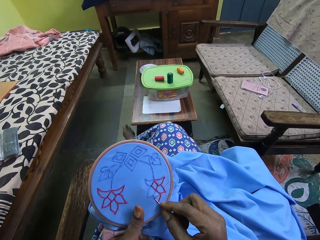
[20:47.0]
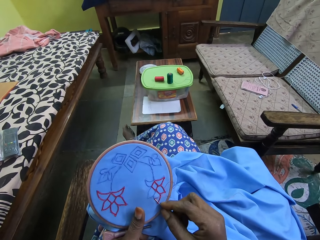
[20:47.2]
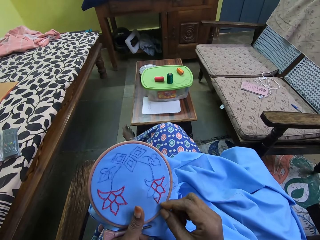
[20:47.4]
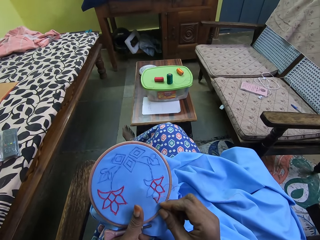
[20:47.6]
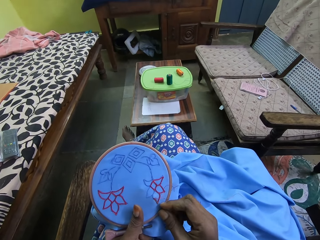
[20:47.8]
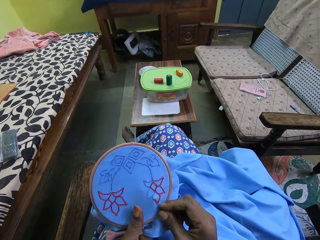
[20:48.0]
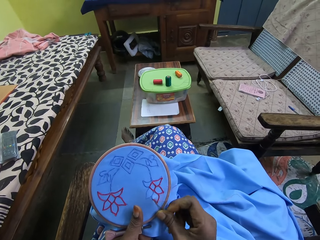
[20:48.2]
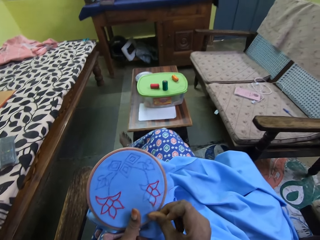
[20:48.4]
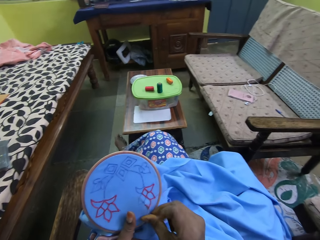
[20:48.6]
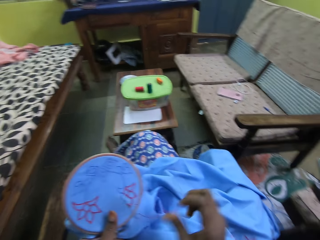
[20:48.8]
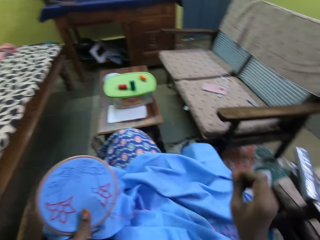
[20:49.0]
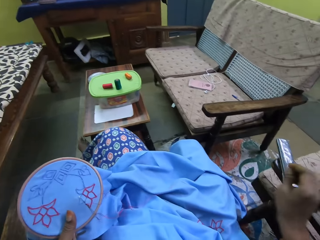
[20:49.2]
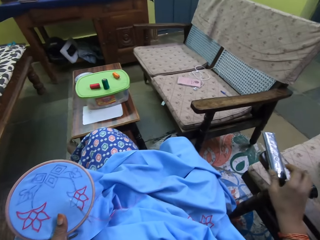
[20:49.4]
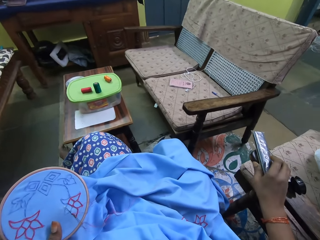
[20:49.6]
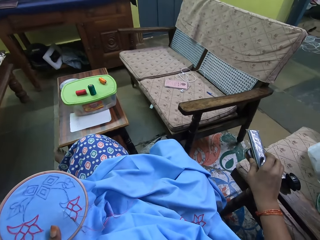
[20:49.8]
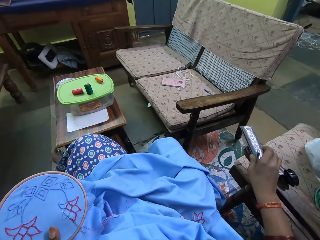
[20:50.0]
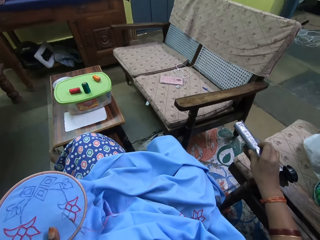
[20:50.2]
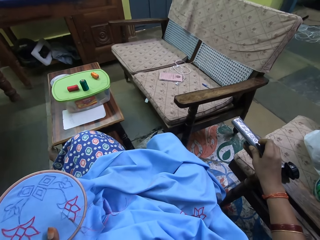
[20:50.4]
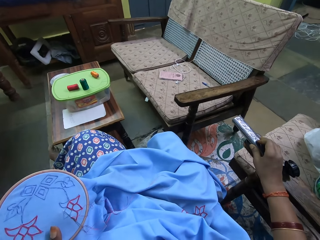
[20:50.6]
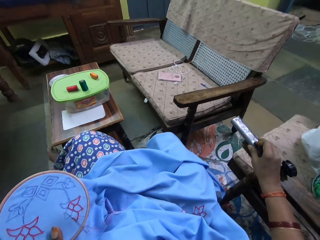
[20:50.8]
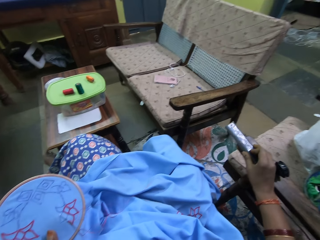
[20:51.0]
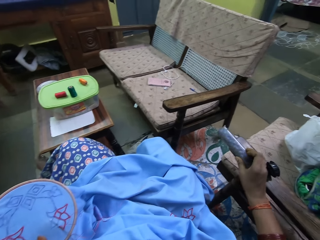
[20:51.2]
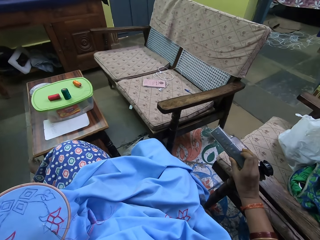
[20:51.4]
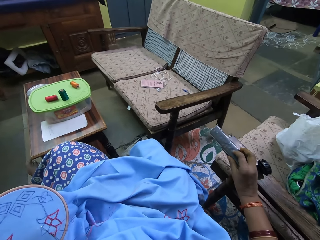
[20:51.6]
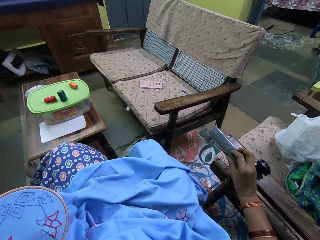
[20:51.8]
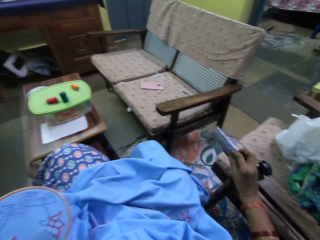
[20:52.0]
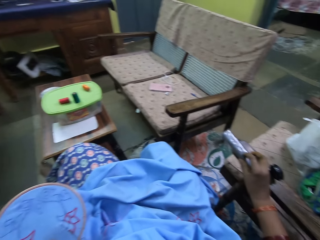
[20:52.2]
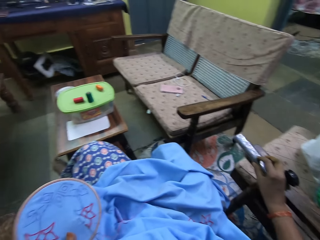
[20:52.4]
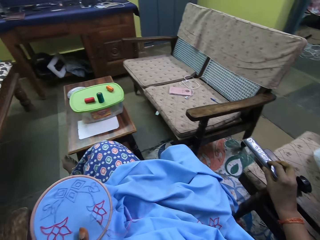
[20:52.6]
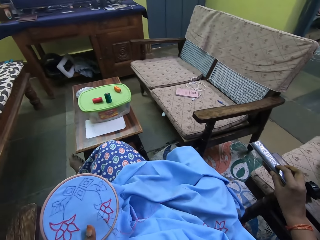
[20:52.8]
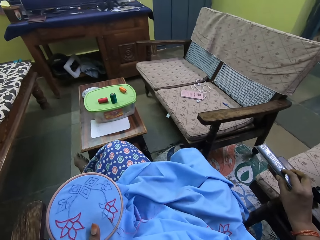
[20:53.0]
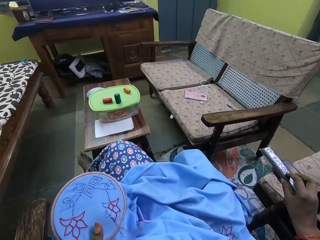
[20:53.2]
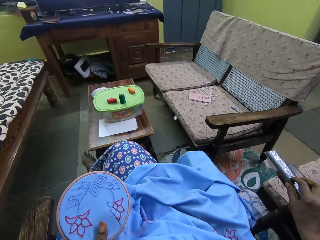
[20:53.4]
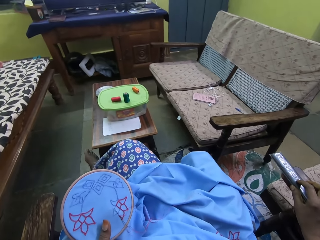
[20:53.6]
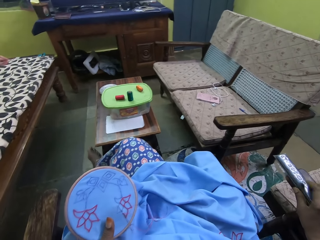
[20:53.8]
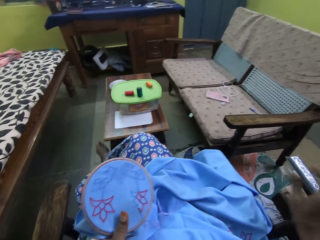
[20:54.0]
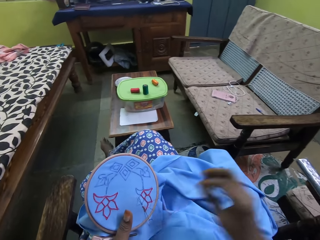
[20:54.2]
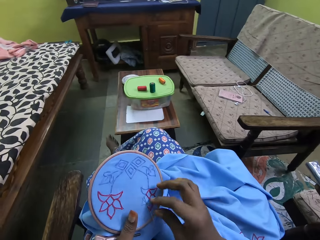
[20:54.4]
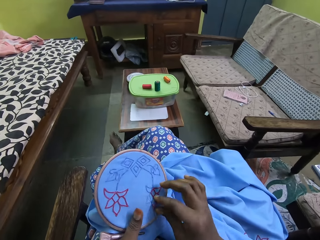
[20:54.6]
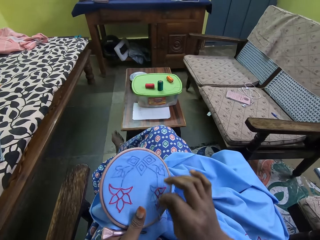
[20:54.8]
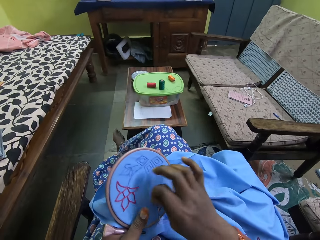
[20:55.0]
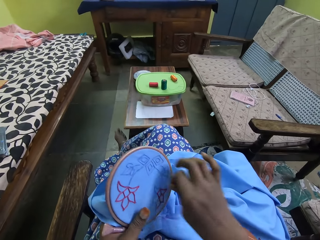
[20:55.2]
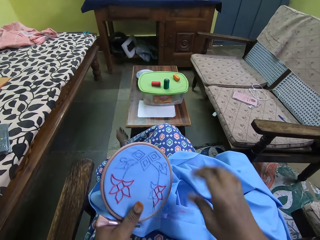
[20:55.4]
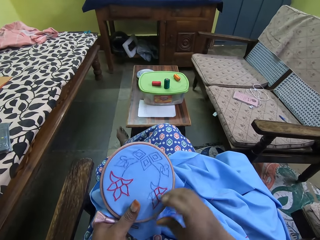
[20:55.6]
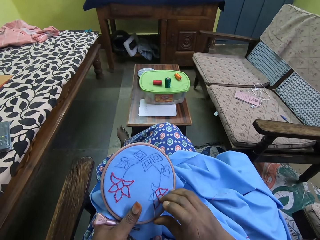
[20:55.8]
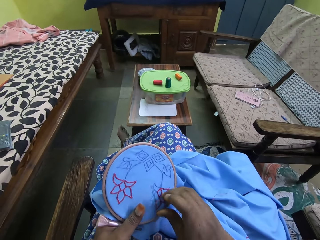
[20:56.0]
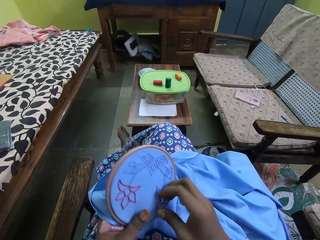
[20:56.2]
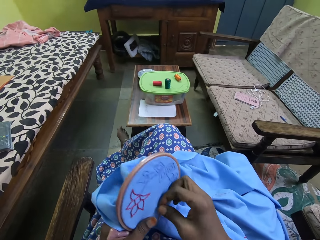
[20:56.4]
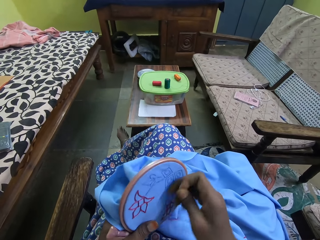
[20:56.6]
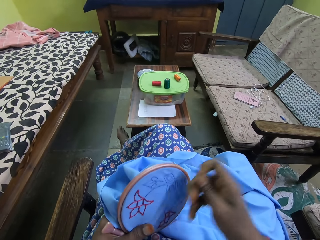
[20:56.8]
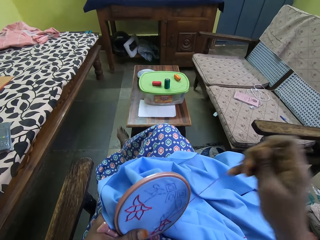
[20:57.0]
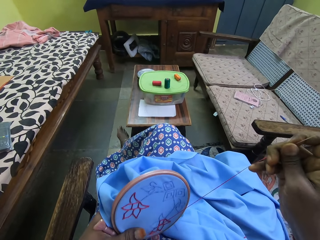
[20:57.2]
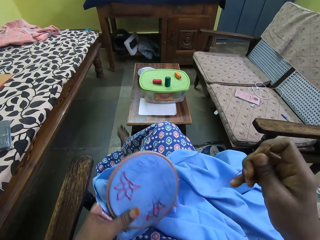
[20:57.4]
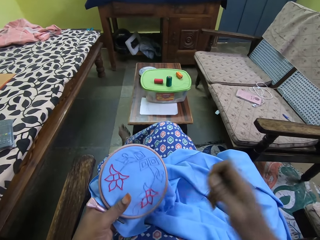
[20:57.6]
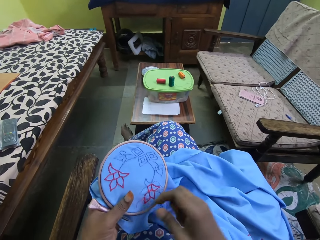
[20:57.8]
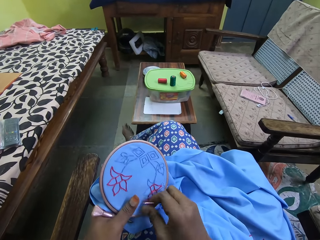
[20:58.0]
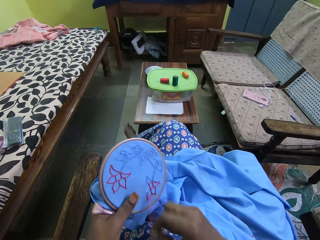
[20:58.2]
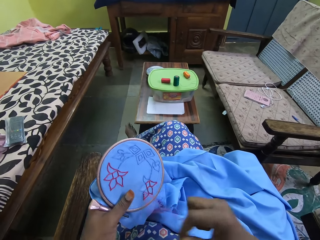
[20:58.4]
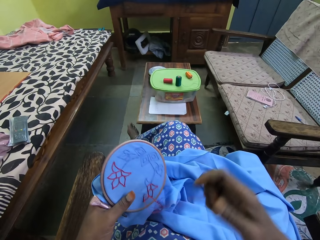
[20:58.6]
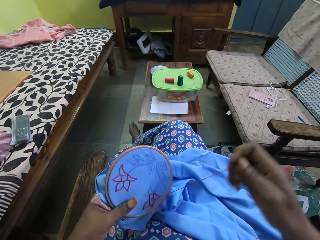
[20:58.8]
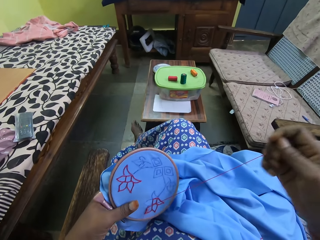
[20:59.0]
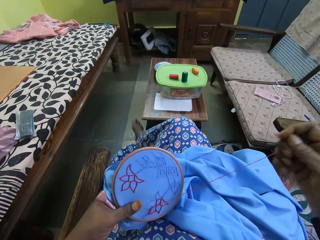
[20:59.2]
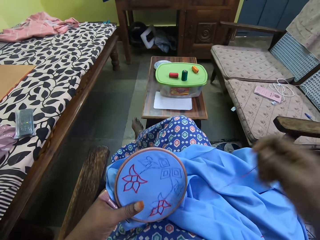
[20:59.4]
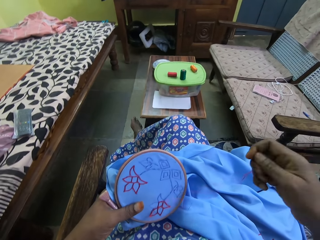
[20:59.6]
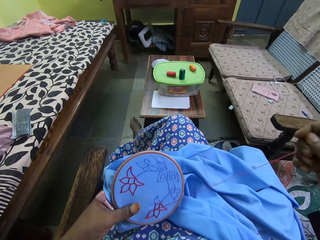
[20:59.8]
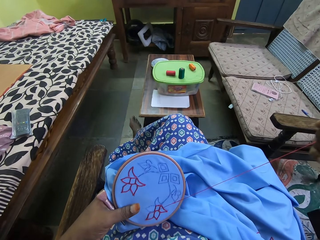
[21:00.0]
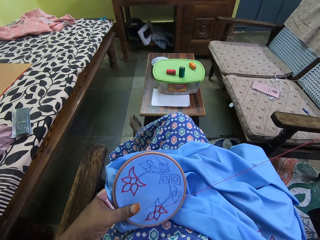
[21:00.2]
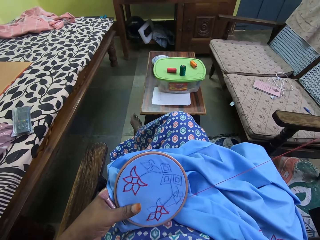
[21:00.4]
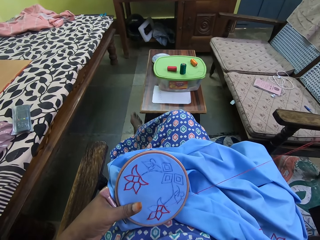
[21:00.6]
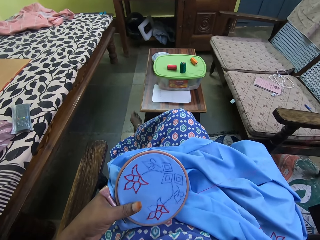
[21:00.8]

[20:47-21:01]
The camera wearer inserts the needle in the clothing in their hand. They remove their hand from the needle on the clothing. They turn a remote on an armrest with their right hand. They hold the remote on the arm of the chair. They press the remote on the arm of the chair with their right hand. They remove their hand from the remote. They sew the embroidery hoop with the threaded needle in their right hand. They put the thread over the needle on the clothing. They pull the knitting thread with the needle on top of the clothing.

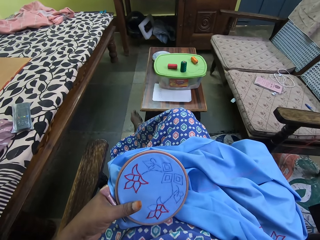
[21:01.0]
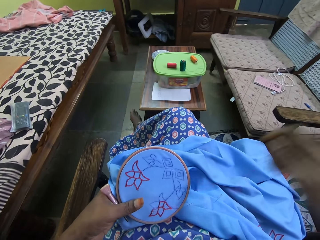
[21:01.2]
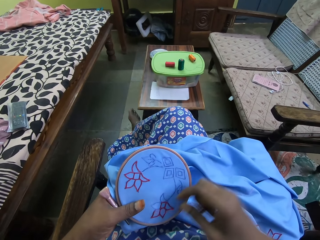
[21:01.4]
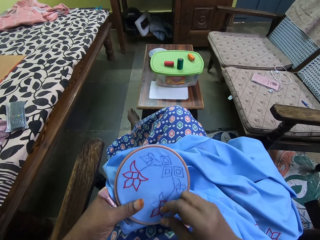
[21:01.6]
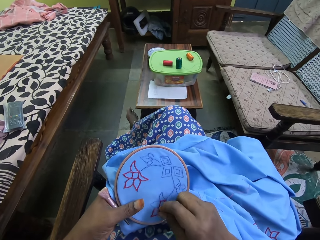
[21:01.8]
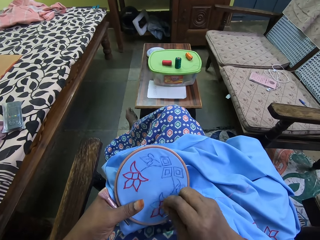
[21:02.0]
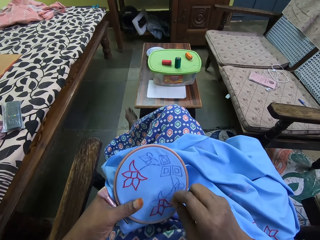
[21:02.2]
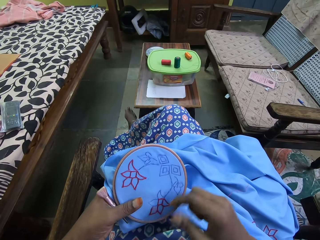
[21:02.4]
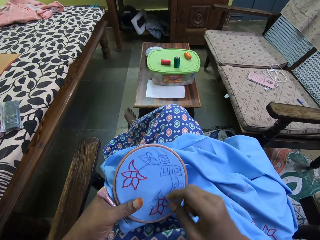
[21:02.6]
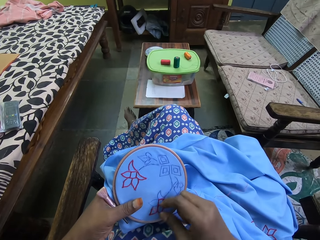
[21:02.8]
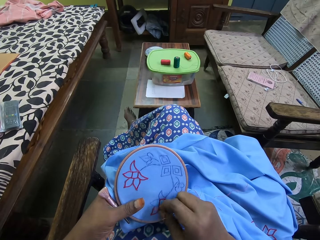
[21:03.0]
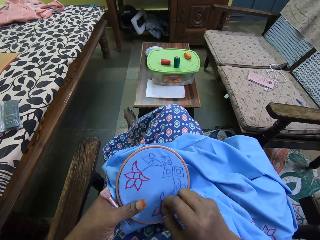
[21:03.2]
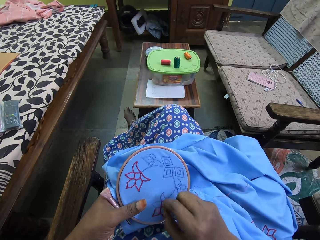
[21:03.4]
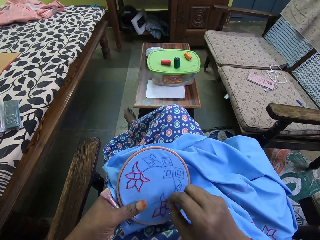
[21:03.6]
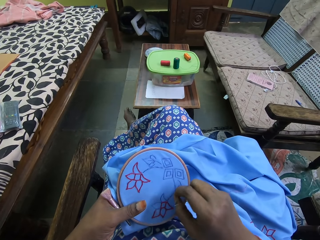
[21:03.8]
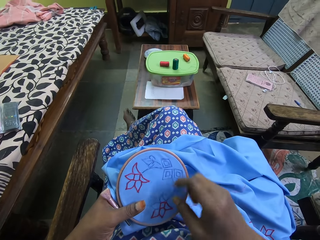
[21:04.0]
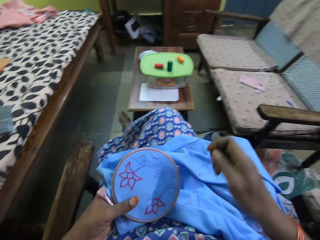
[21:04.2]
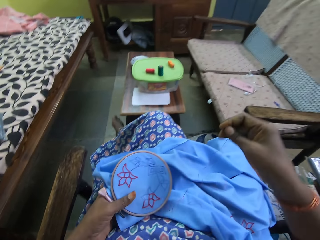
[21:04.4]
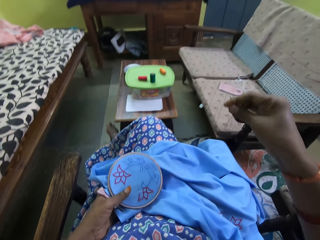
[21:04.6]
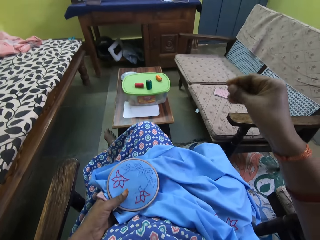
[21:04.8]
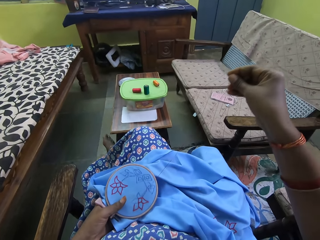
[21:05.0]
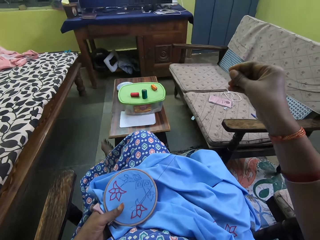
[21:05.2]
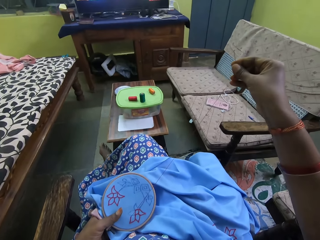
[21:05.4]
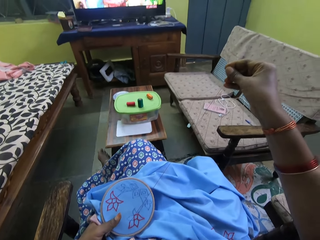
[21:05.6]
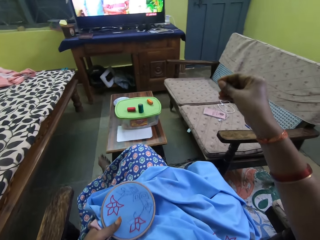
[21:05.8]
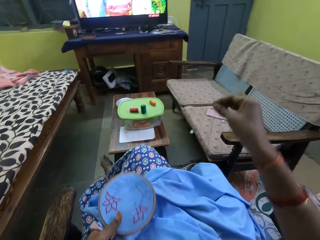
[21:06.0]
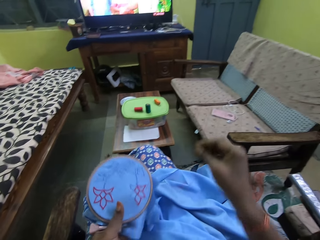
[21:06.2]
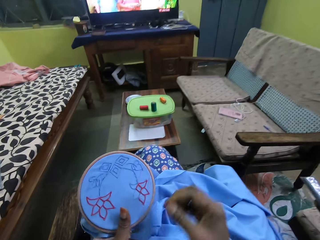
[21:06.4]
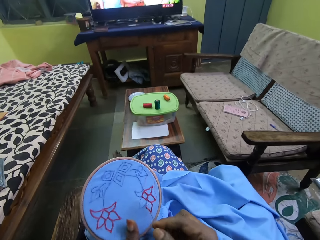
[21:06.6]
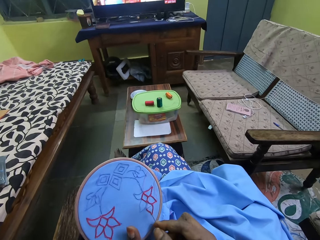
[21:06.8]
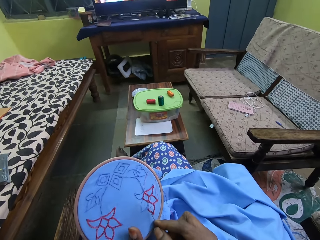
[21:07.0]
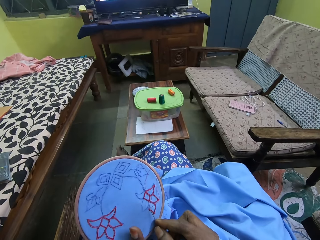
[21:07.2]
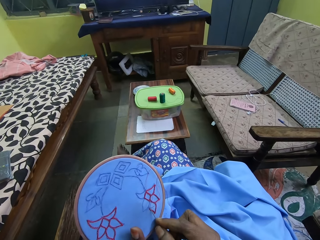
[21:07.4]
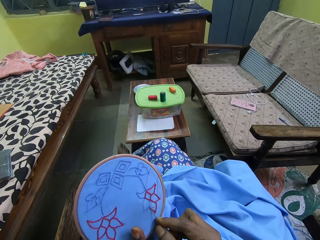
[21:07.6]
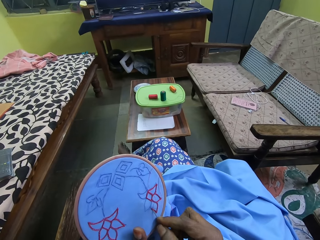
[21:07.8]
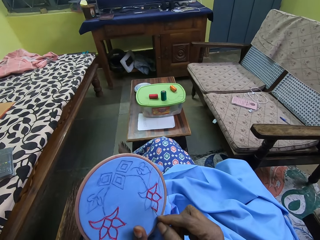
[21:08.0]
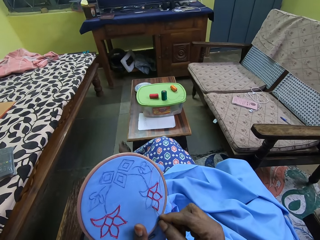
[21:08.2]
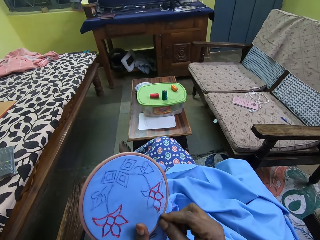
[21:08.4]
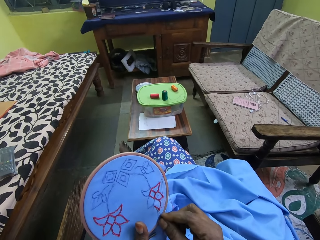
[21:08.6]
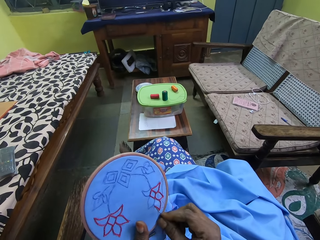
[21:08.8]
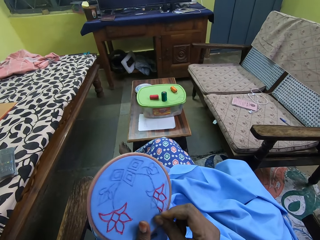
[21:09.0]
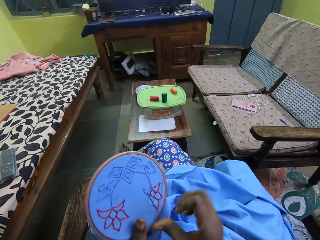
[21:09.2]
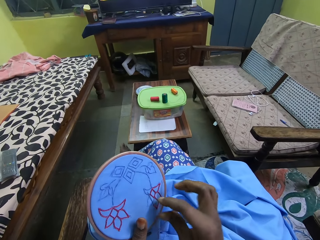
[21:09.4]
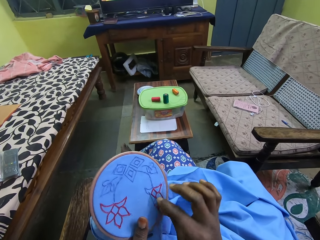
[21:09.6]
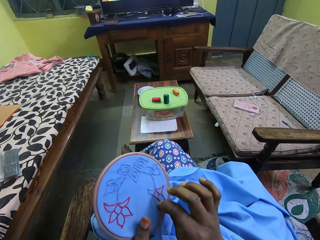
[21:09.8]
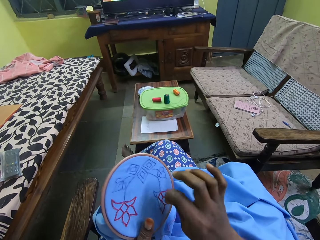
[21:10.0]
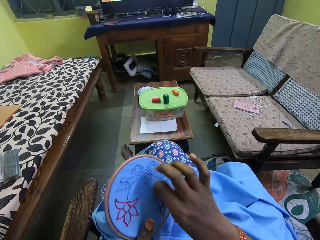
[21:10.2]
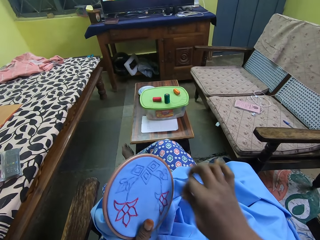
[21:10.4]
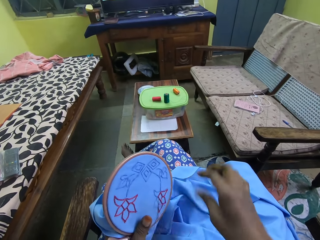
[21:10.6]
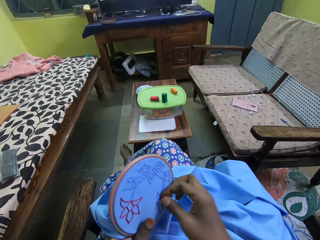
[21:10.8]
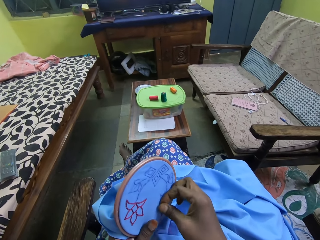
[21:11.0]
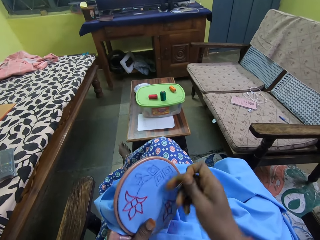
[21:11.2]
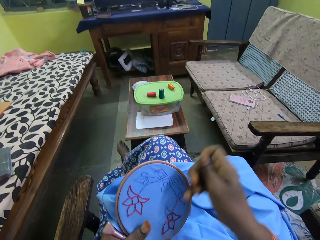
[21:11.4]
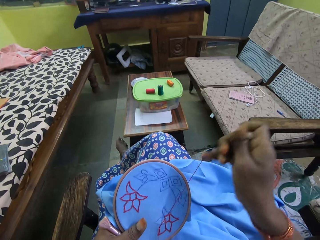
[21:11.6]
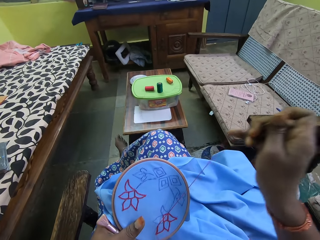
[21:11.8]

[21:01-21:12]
The camera wearer inserts the needle in the clothing in his hand. He puts the thread over the needle on the clothing. He pulls the knitting thread with the needle on top of the clothing.
